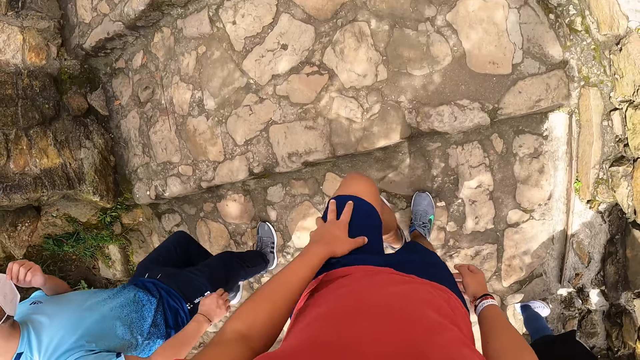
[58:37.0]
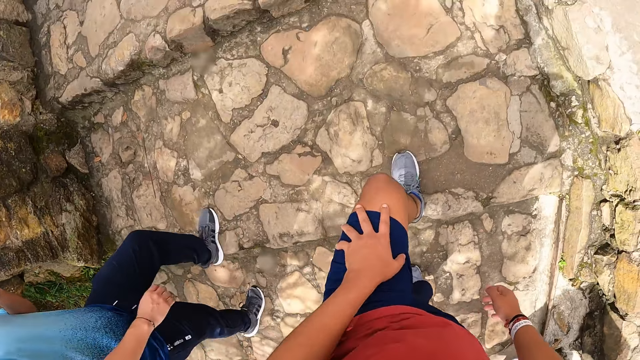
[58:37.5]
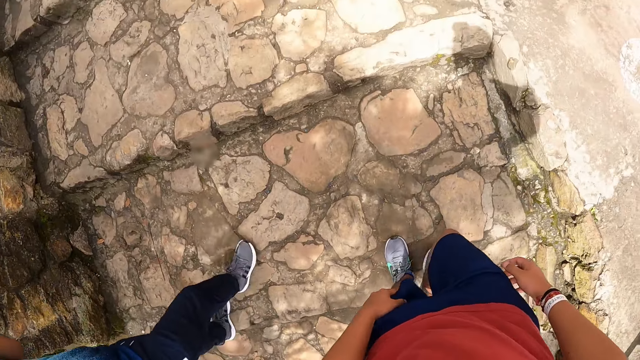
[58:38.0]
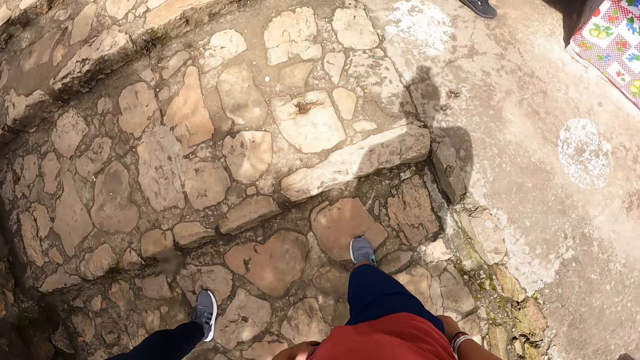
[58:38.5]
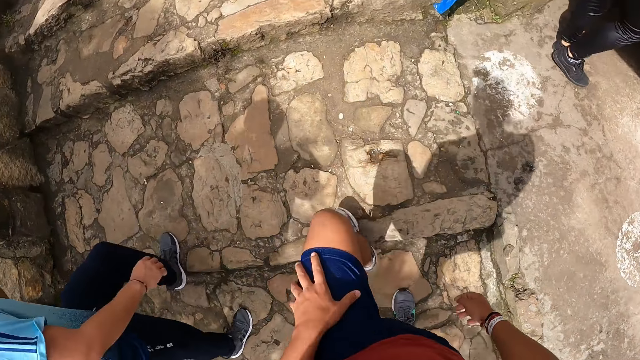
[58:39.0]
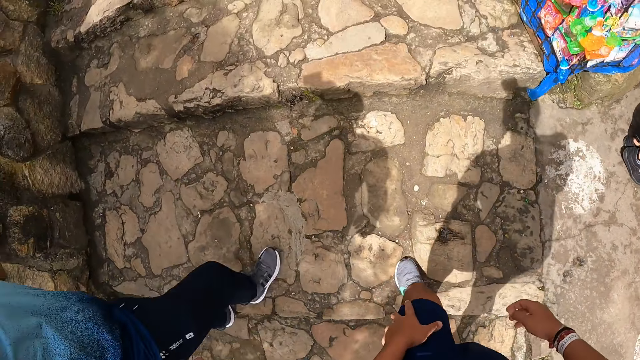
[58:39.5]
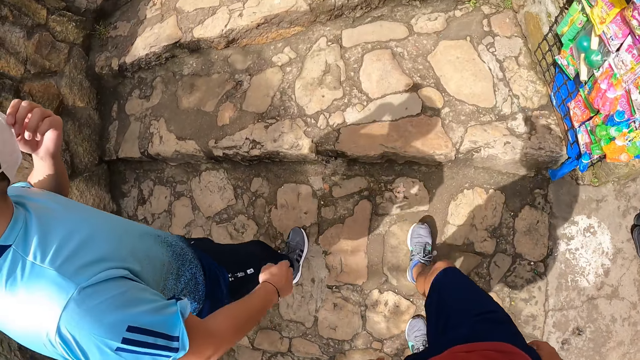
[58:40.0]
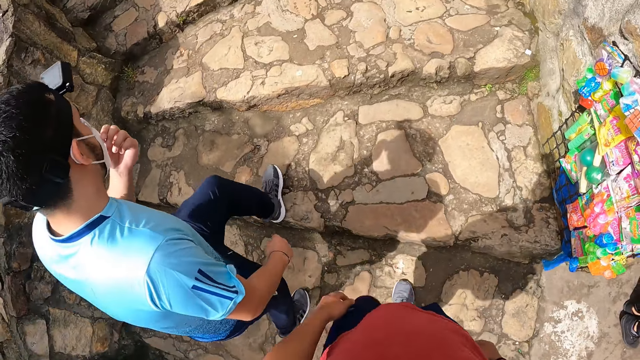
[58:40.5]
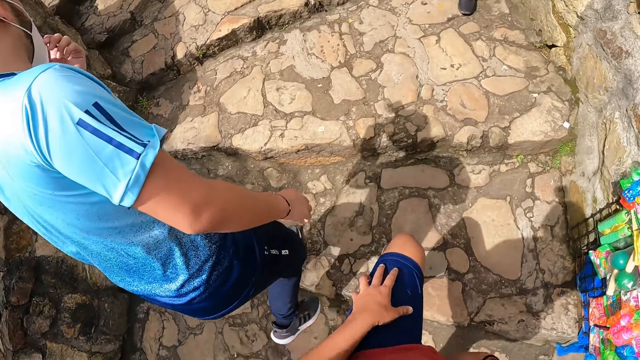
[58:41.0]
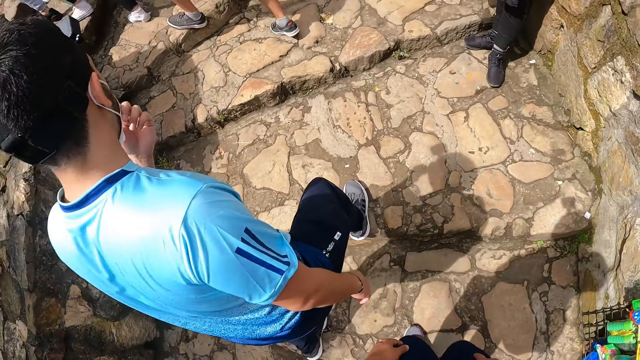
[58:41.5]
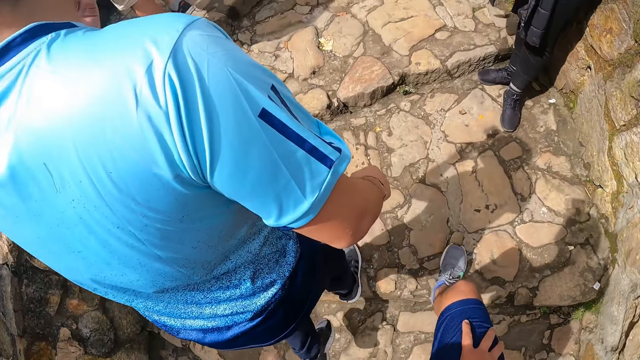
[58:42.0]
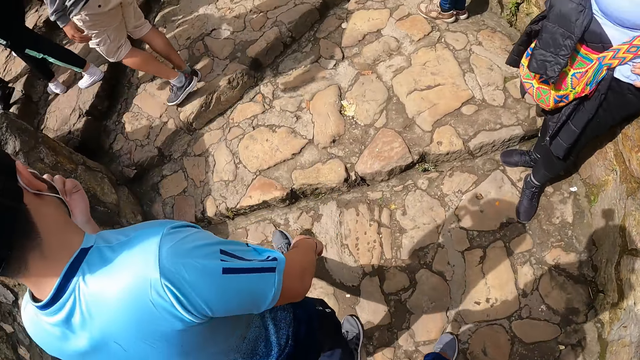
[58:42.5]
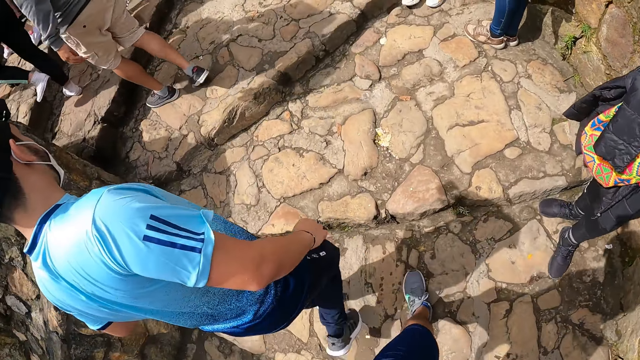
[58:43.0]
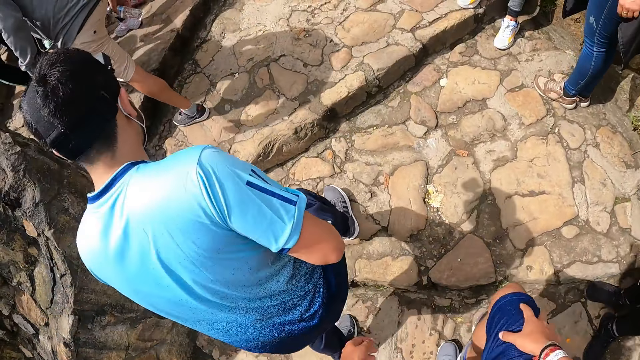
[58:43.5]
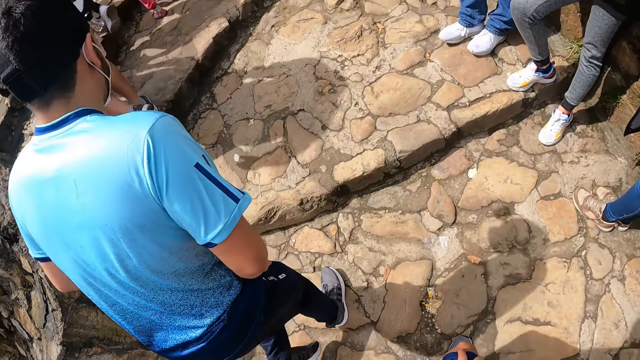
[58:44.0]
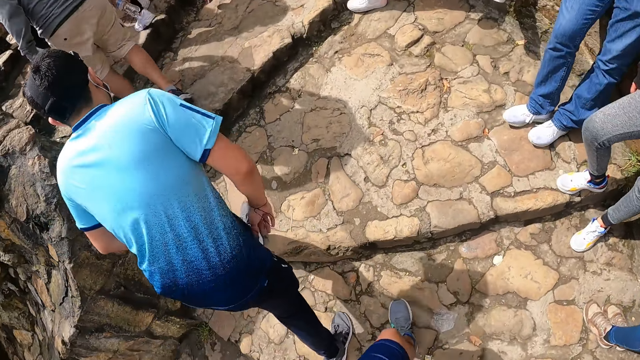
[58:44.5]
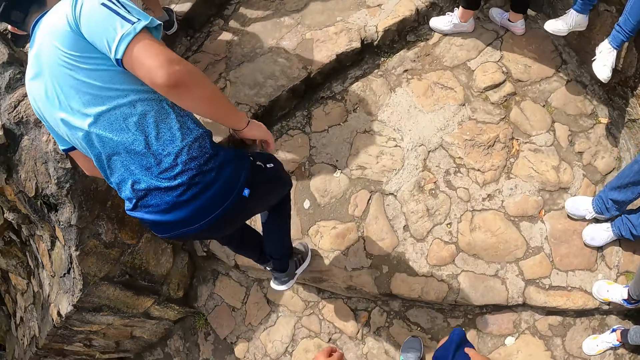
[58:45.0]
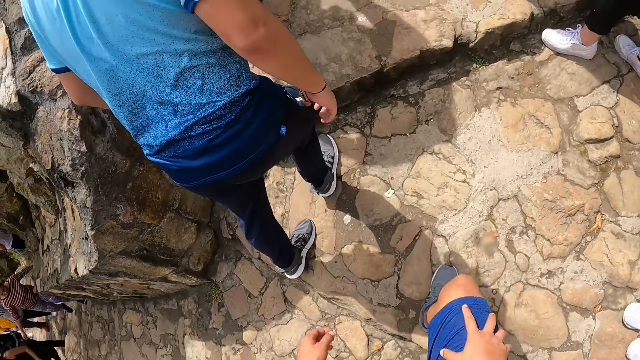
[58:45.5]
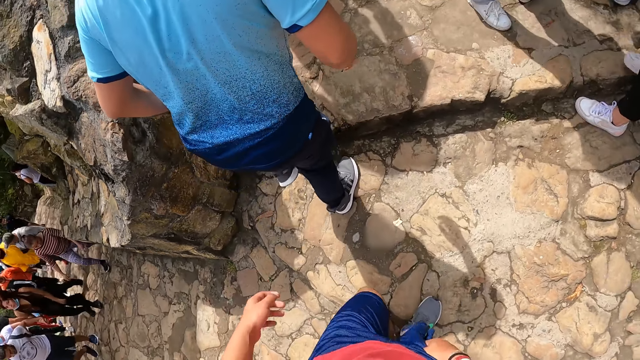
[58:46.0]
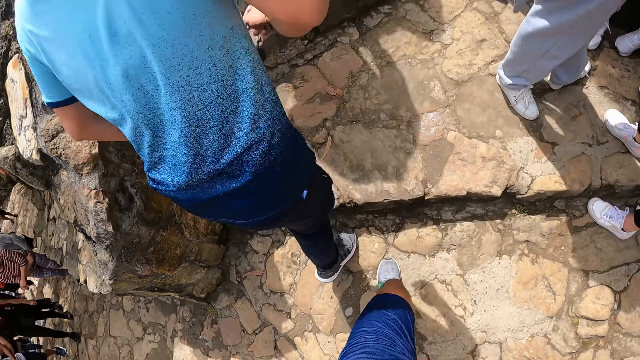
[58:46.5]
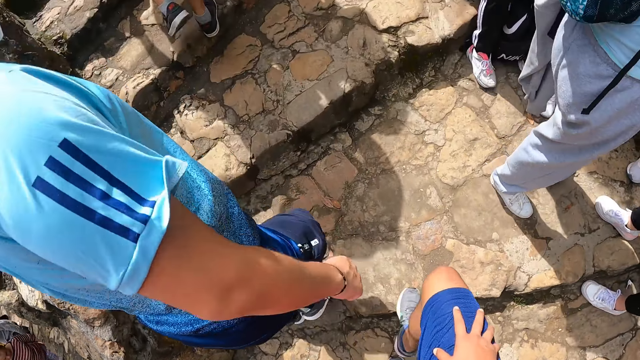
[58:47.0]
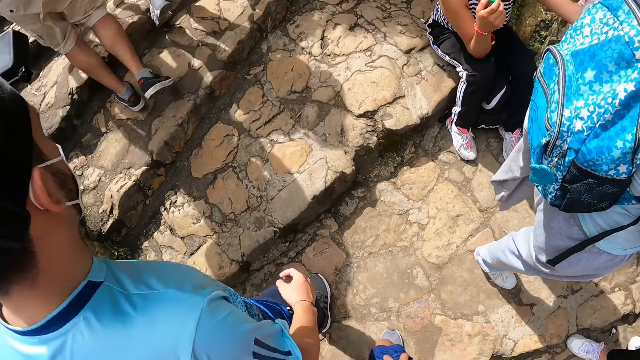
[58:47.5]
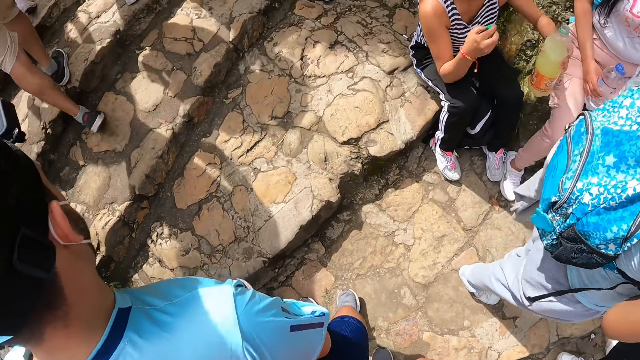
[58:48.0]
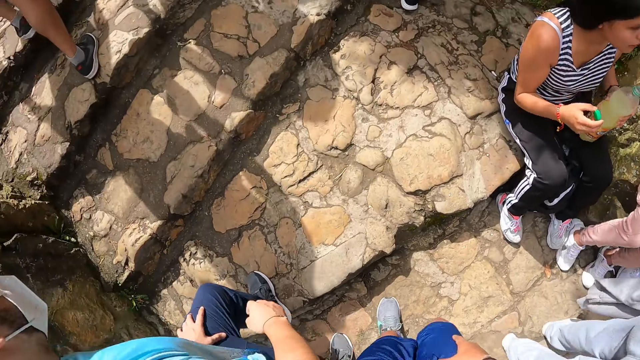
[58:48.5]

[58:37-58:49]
The camera wearer touches the left thigh with the left hand. They walk on the hill steps. They touch the left thigh with the left hand. They walk on the hill steps. They touch the left thigh with the left hand. They walk on the hill steps.

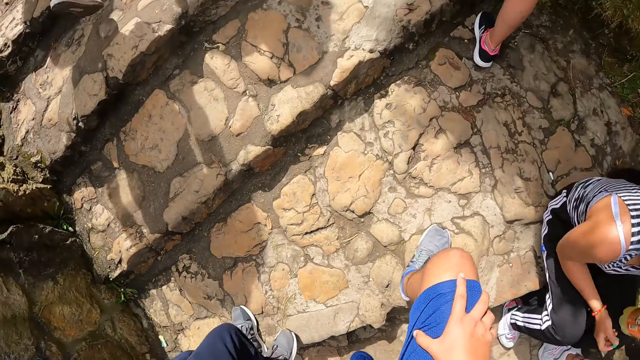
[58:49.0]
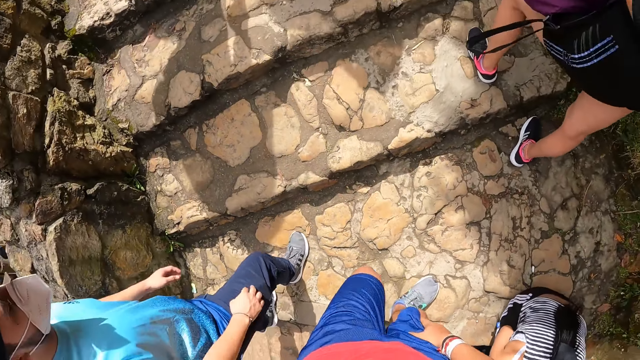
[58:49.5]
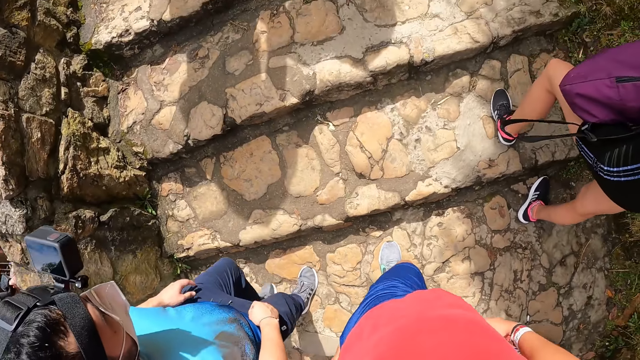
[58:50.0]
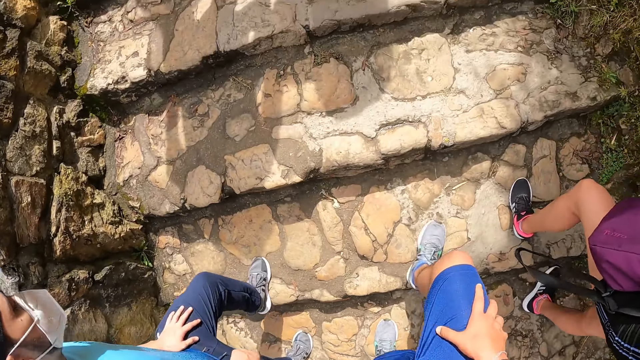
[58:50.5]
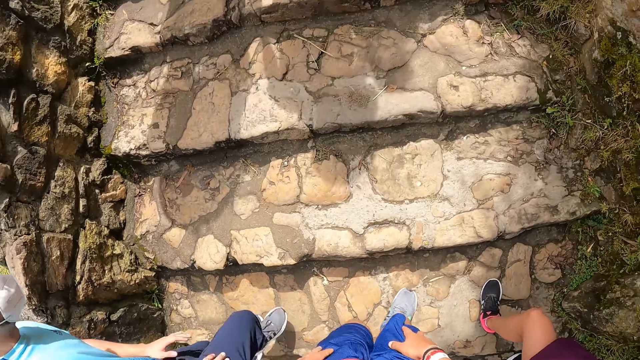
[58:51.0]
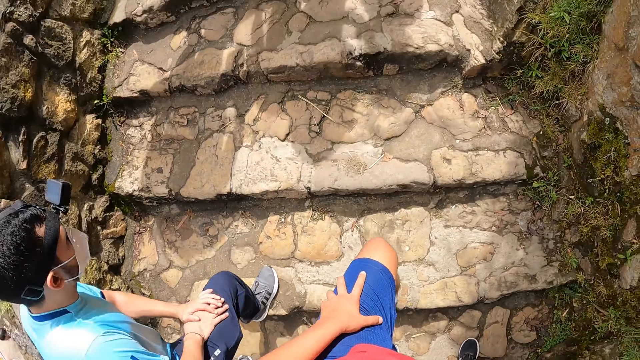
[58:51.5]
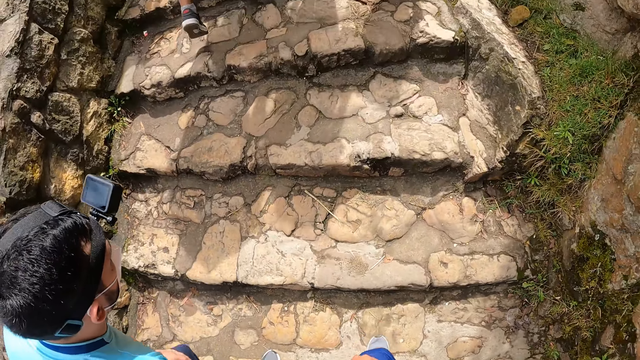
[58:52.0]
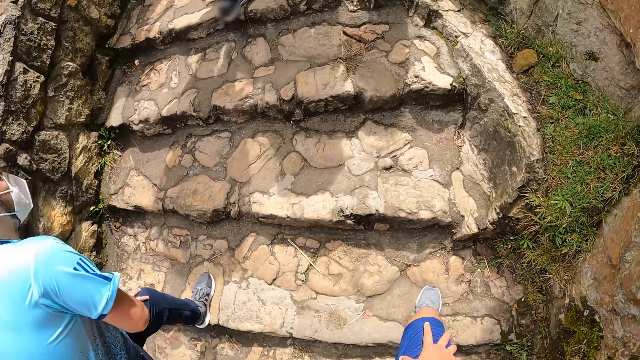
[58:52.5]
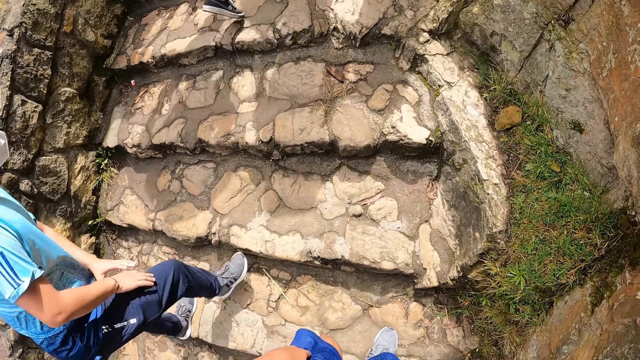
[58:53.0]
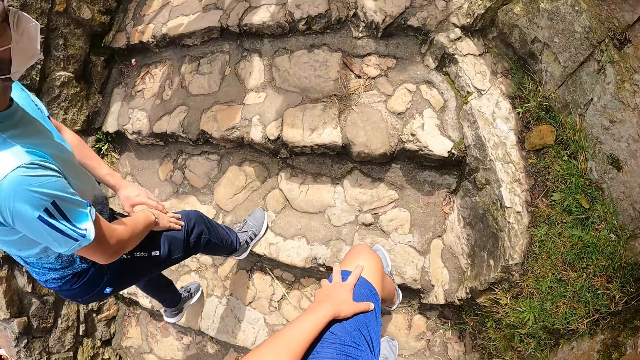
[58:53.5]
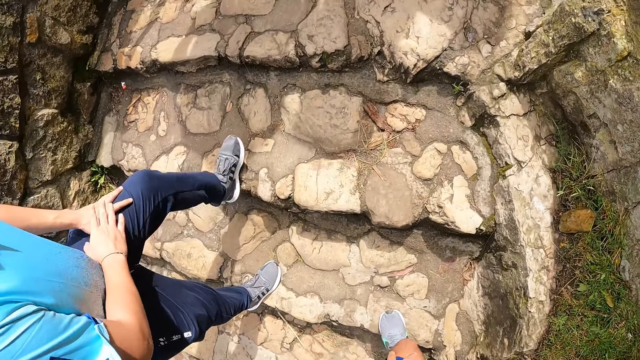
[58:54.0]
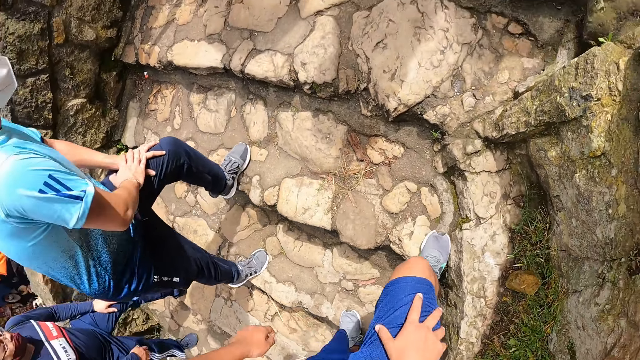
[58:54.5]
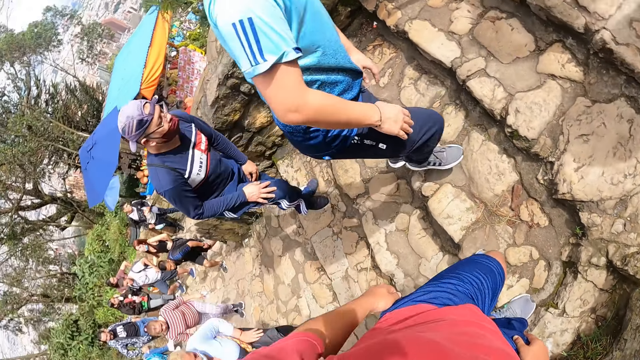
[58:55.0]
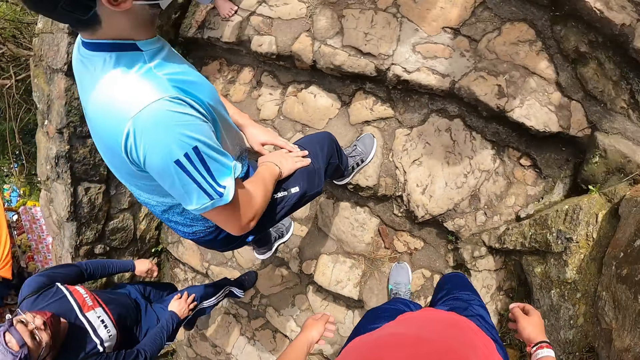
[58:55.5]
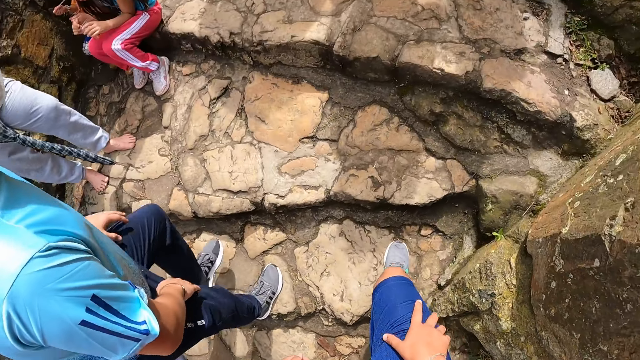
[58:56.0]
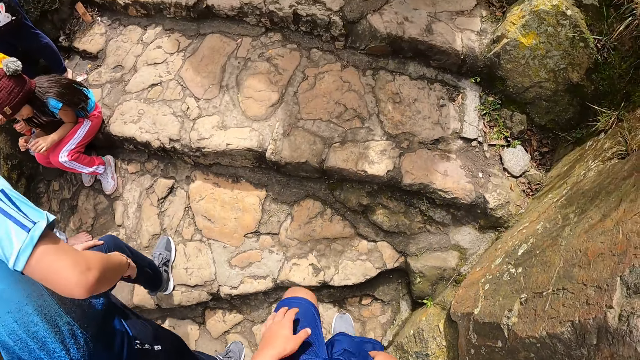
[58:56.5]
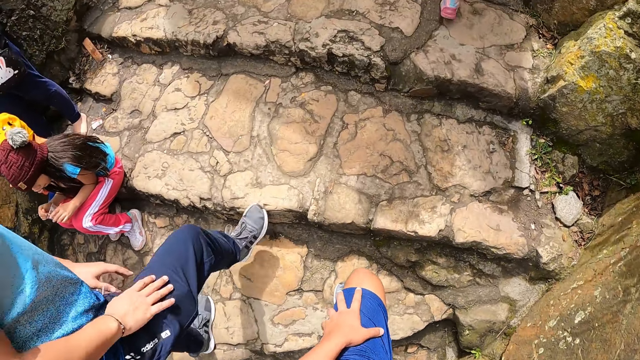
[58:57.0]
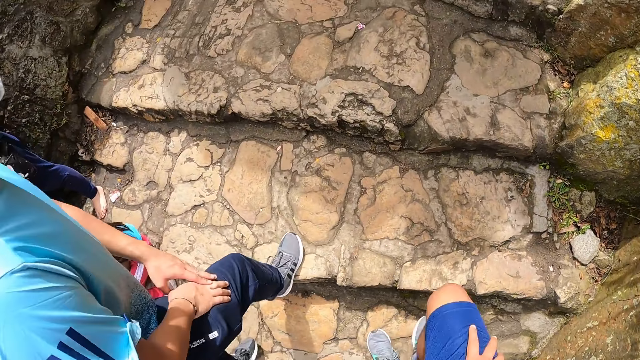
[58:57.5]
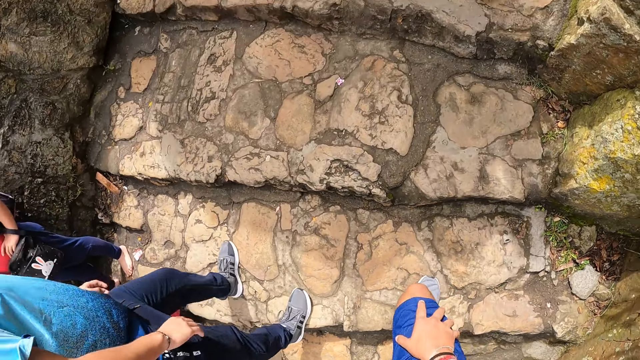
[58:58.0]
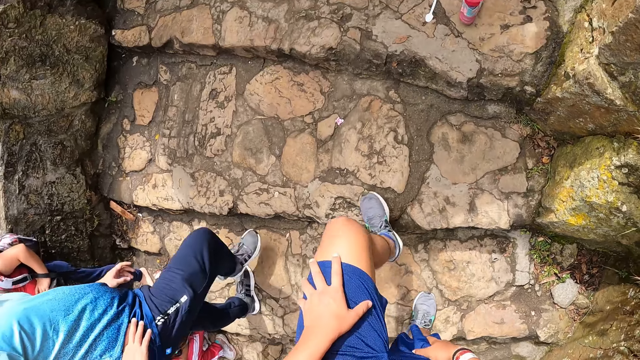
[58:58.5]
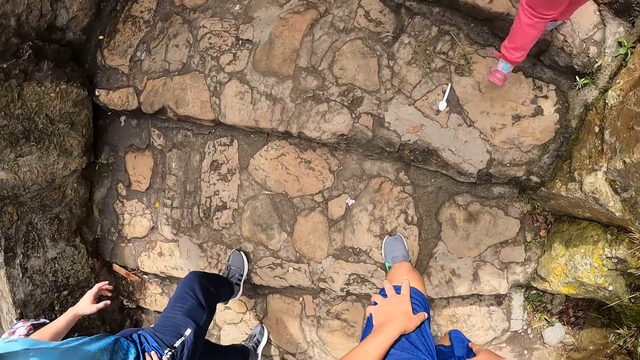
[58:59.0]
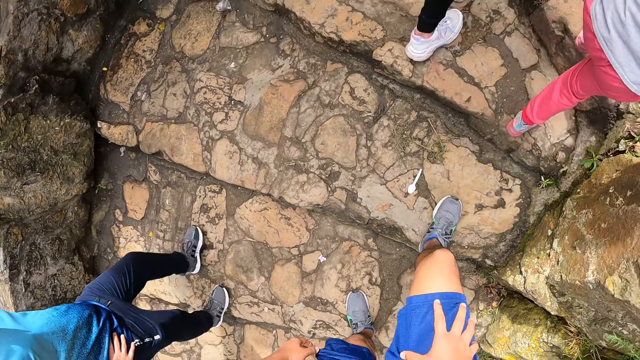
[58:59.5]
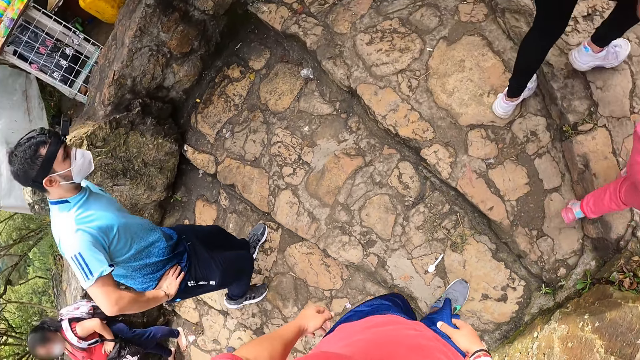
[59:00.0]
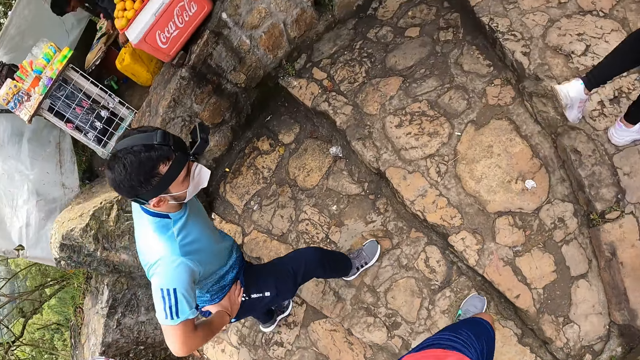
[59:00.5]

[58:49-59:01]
The man places both hands on his right thigh. He places both hands on his left thigh. He places both hands on his right thigh. He places his left hand on his left thigh. He places his right hand on his left hand. He places his right hand on his right thigh. The camera wearer places his right hand on his right thigh. The man places his left hand on his left thigh. He places his right hand on his right thigh. He places his left hand on his right hand. He holds his right hip with his right hand.
